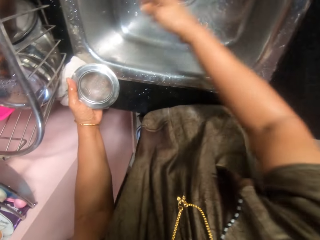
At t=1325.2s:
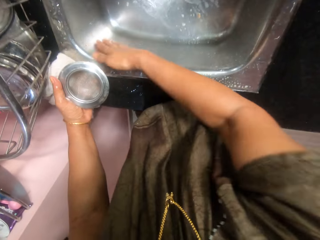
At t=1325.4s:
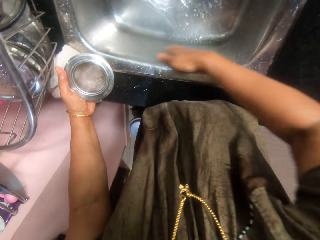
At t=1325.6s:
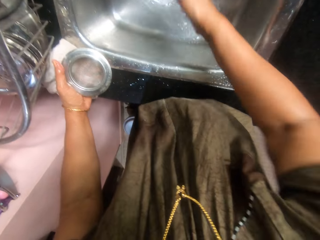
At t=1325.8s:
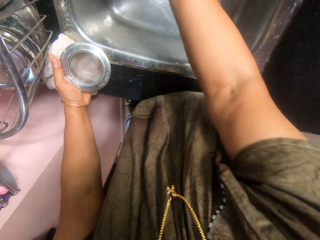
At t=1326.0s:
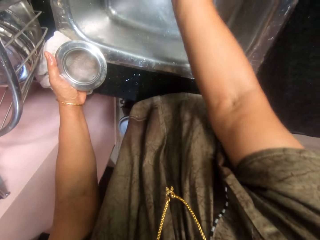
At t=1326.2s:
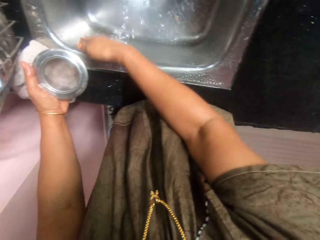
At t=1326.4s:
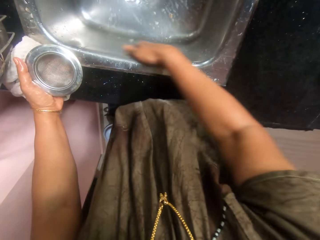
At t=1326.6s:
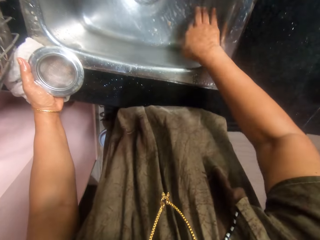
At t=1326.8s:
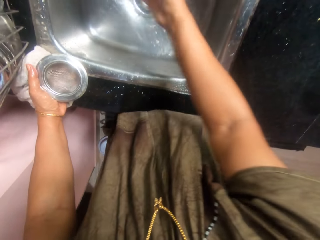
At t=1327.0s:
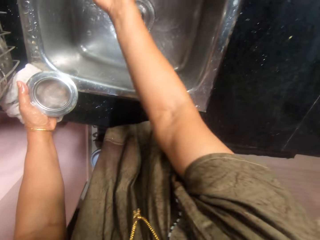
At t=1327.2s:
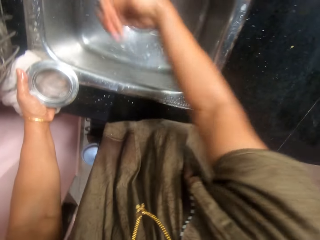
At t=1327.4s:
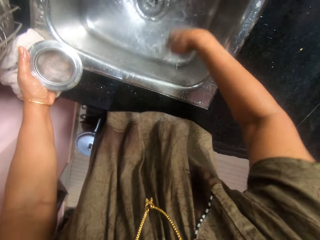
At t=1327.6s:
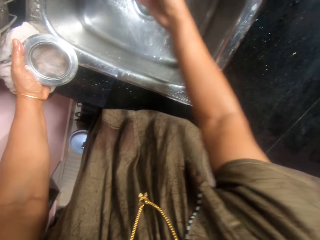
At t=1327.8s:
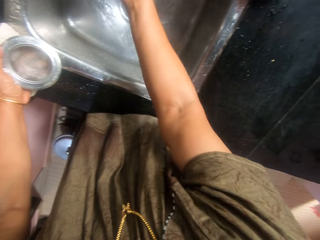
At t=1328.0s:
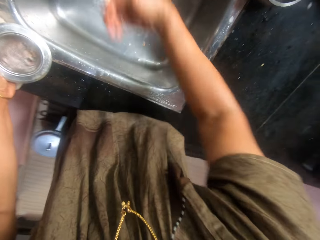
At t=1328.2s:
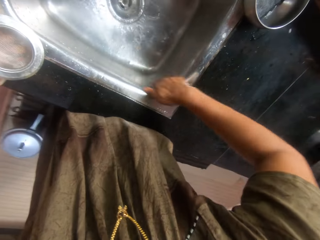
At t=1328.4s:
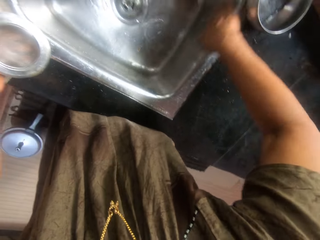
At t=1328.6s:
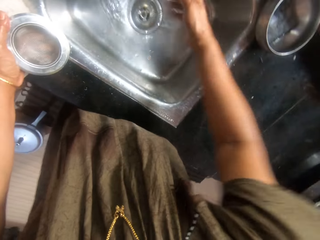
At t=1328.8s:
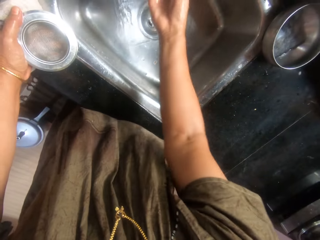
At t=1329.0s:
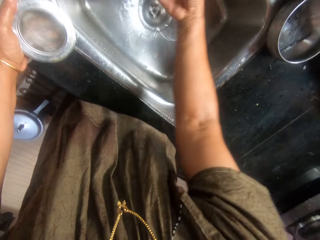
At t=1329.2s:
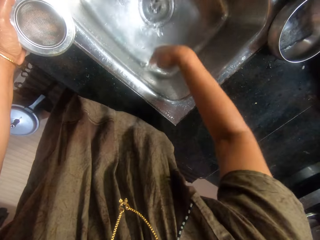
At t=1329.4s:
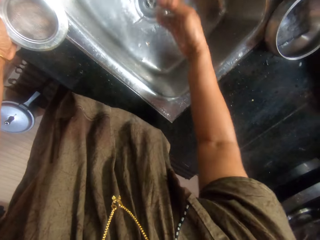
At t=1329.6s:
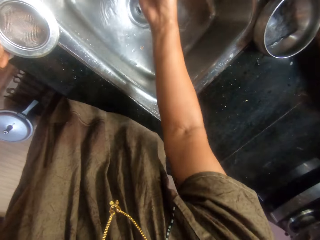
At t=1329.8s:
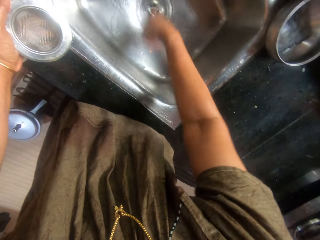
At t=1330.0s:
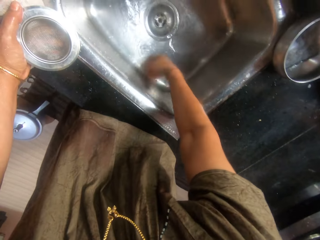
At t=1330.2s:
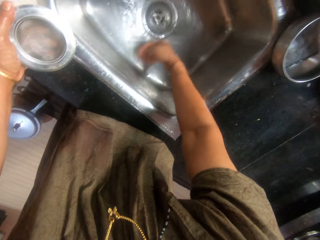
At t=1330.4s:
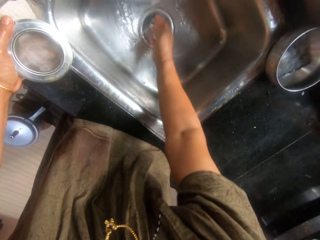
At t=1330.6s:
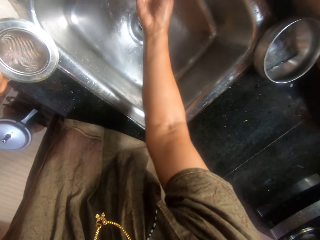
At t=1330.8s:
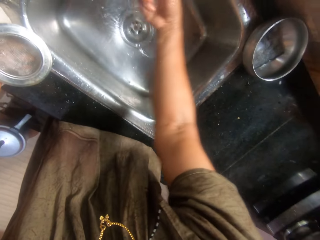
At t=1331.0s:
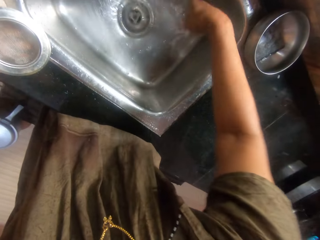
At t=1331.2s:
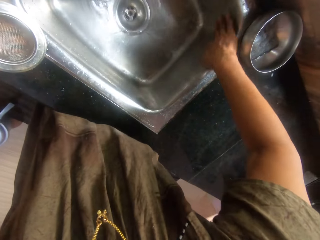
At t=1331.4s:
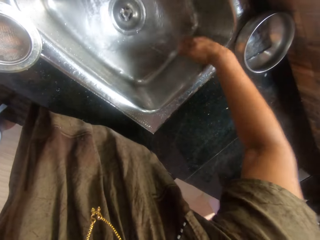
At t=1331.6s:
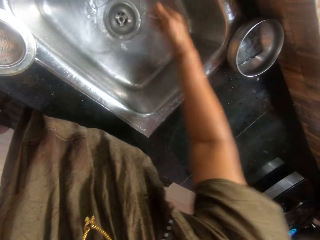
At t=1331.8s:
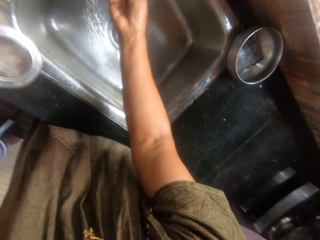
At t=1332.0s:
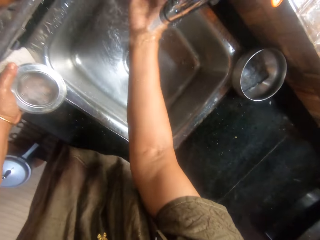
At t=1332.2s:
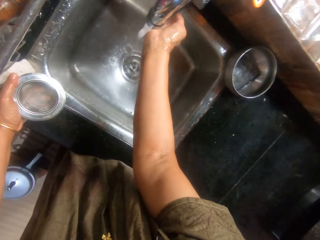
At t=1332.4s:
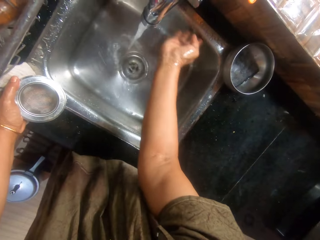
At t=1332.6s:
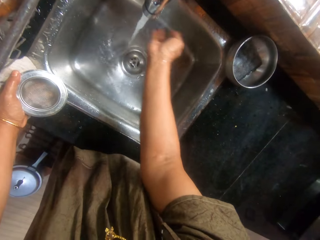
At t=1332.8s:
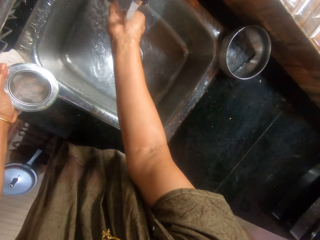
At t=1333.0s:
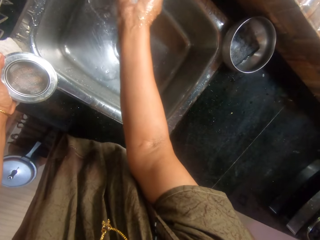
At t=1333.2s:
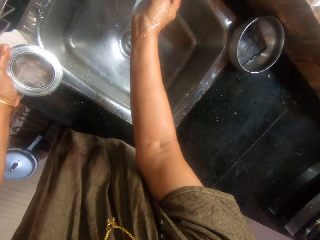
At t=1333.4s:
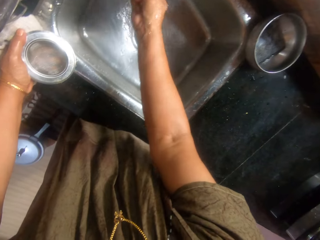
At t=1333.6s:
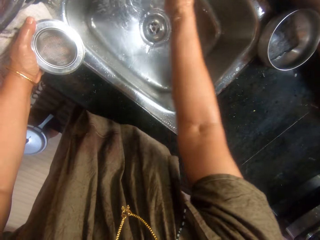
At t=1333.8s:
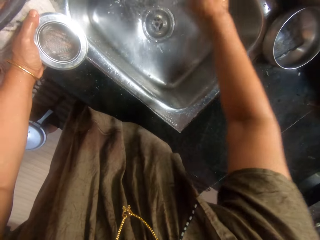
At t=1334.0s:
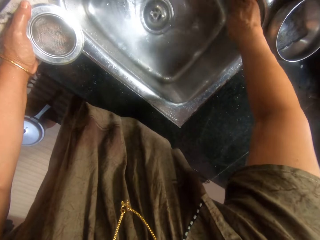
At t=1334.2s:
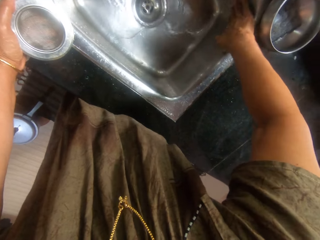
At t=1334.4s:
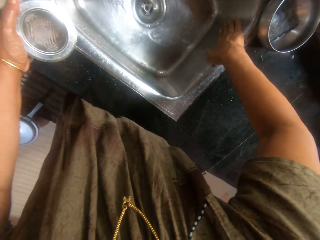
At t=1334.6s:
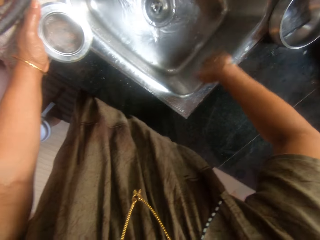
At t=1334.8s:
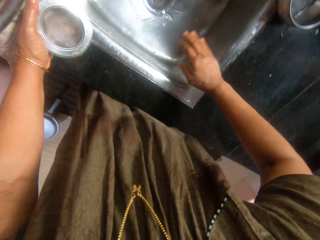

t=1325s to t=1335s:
The camera wearer rinses the sink with her right hand.

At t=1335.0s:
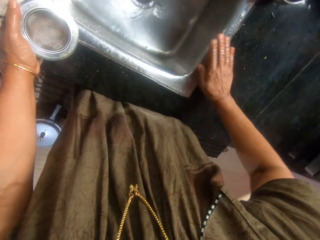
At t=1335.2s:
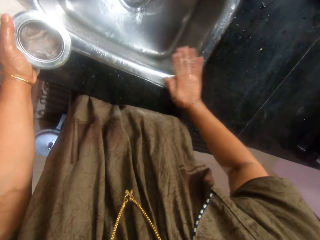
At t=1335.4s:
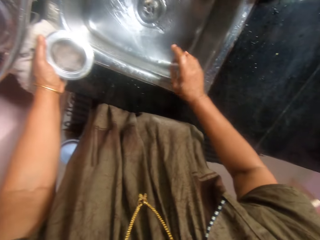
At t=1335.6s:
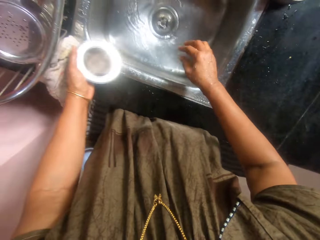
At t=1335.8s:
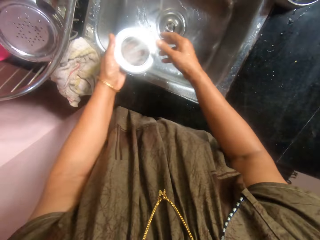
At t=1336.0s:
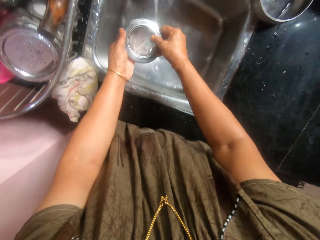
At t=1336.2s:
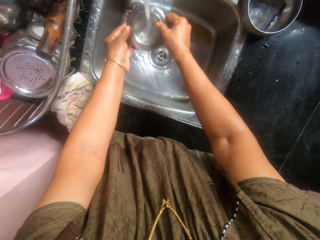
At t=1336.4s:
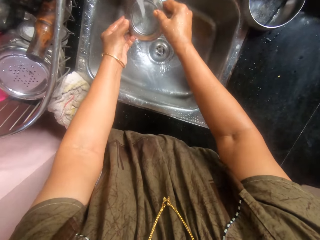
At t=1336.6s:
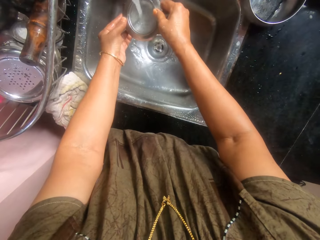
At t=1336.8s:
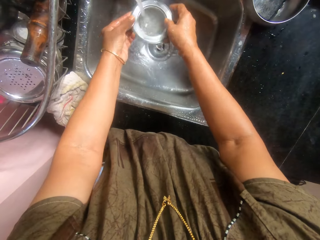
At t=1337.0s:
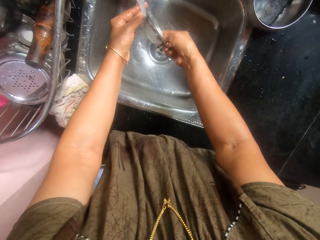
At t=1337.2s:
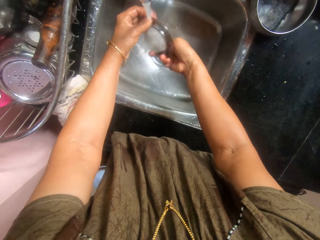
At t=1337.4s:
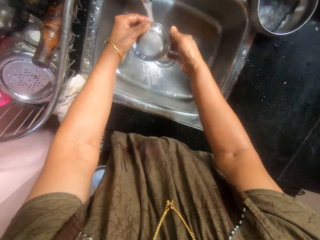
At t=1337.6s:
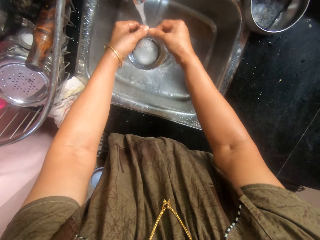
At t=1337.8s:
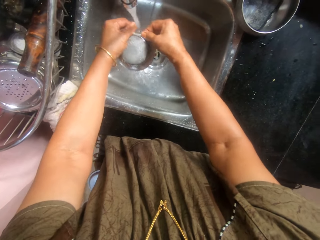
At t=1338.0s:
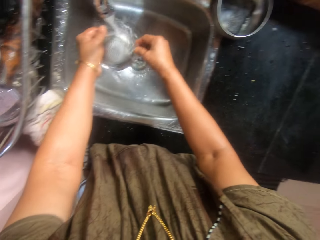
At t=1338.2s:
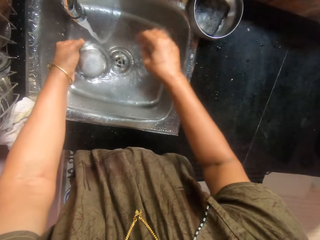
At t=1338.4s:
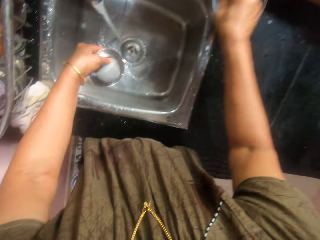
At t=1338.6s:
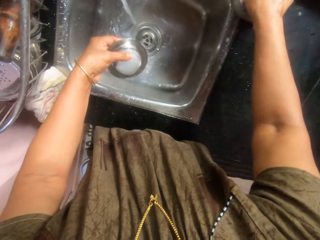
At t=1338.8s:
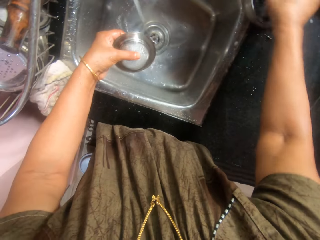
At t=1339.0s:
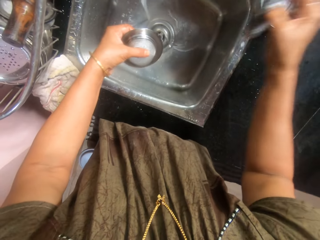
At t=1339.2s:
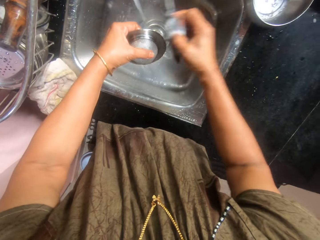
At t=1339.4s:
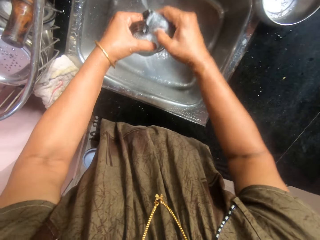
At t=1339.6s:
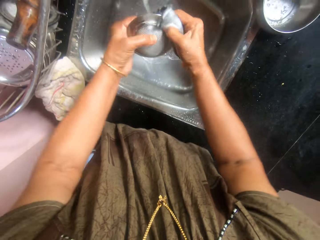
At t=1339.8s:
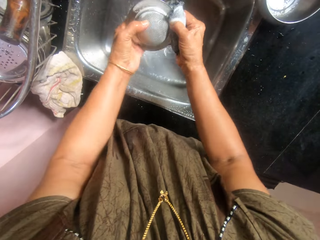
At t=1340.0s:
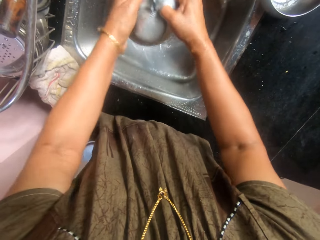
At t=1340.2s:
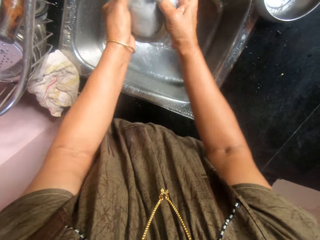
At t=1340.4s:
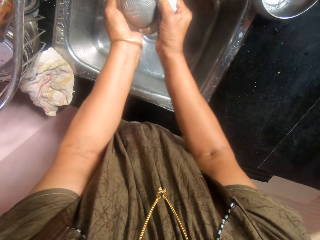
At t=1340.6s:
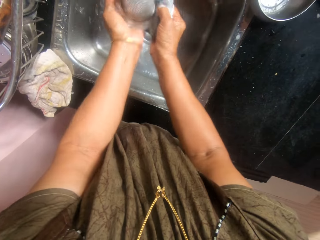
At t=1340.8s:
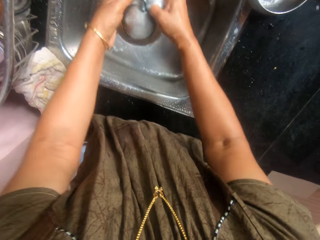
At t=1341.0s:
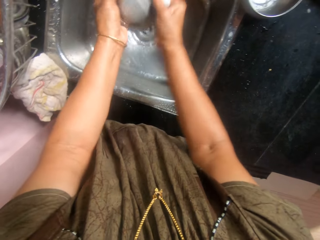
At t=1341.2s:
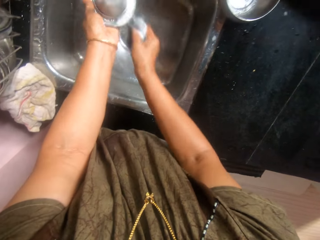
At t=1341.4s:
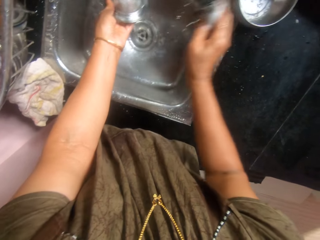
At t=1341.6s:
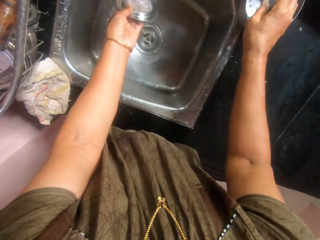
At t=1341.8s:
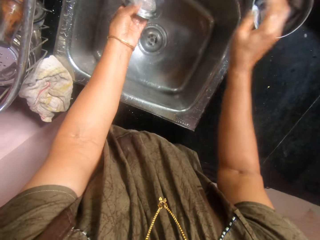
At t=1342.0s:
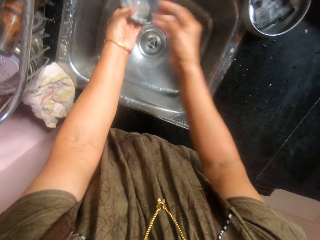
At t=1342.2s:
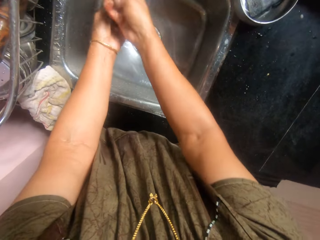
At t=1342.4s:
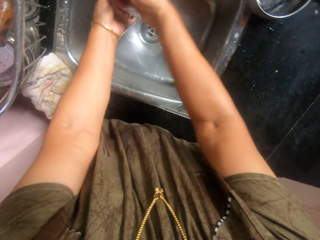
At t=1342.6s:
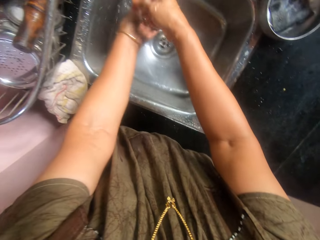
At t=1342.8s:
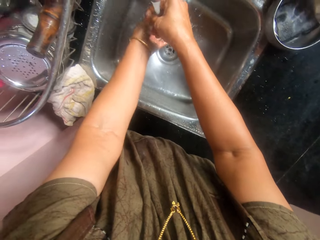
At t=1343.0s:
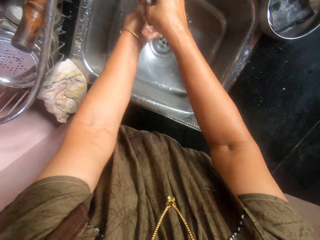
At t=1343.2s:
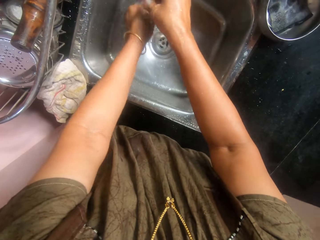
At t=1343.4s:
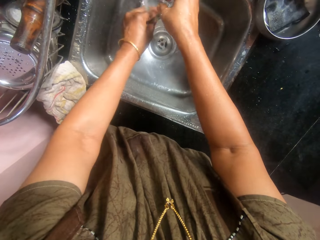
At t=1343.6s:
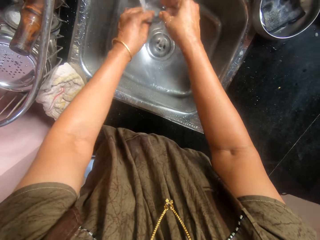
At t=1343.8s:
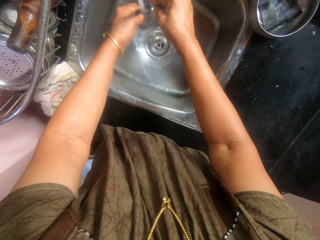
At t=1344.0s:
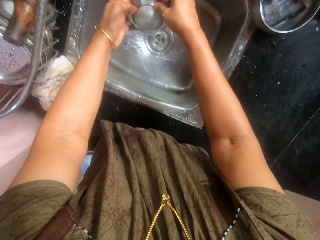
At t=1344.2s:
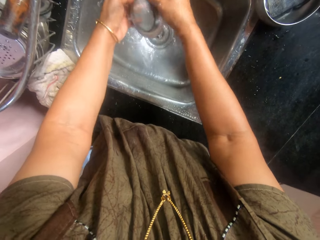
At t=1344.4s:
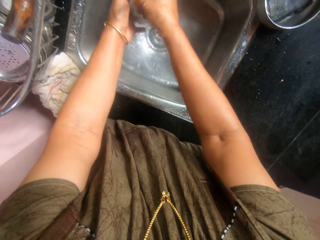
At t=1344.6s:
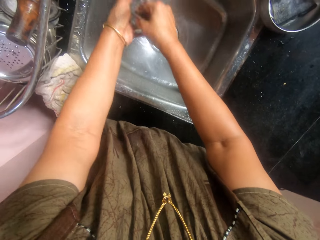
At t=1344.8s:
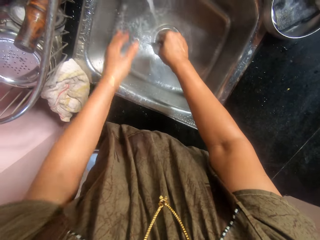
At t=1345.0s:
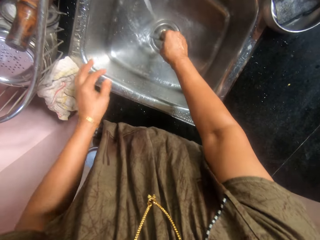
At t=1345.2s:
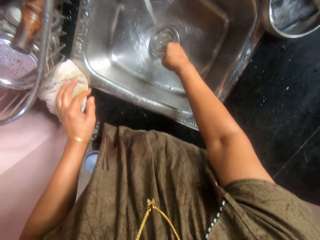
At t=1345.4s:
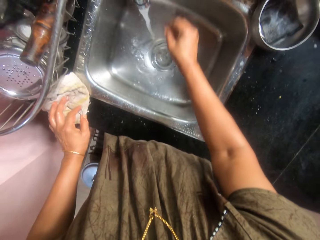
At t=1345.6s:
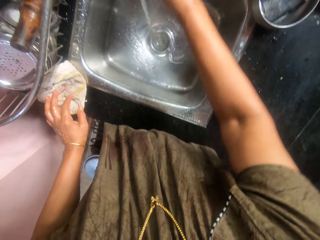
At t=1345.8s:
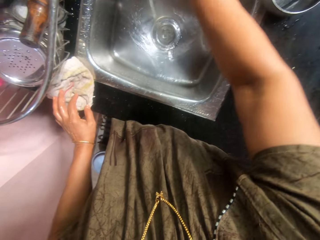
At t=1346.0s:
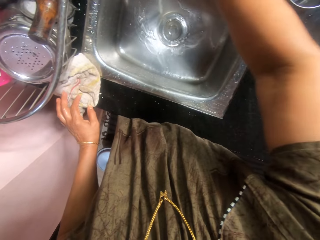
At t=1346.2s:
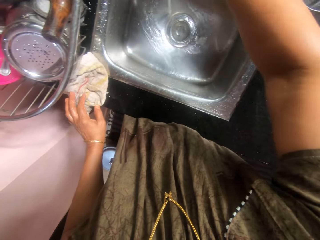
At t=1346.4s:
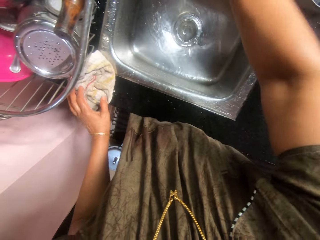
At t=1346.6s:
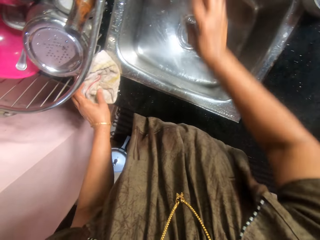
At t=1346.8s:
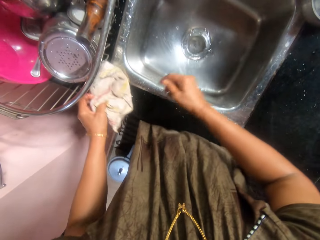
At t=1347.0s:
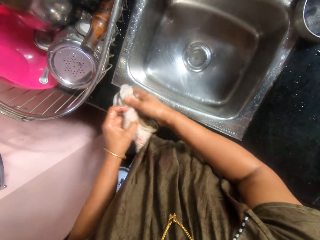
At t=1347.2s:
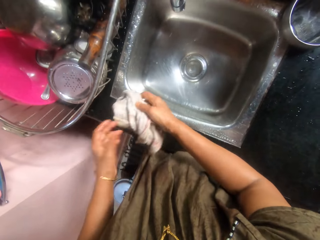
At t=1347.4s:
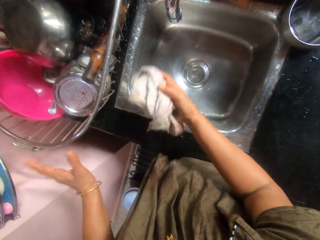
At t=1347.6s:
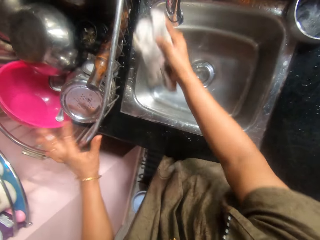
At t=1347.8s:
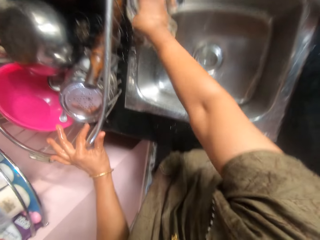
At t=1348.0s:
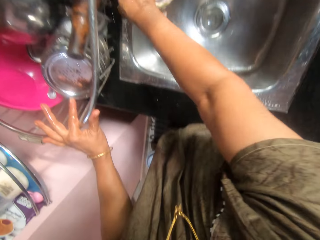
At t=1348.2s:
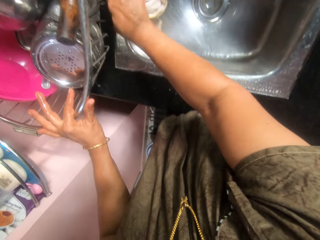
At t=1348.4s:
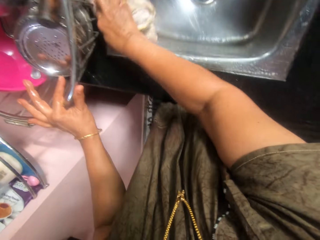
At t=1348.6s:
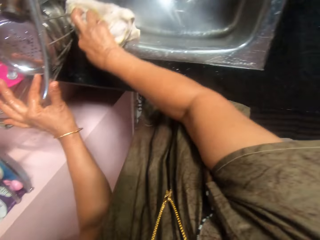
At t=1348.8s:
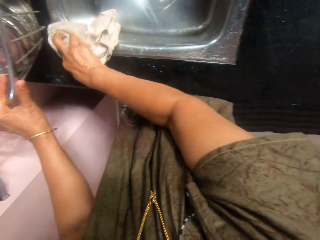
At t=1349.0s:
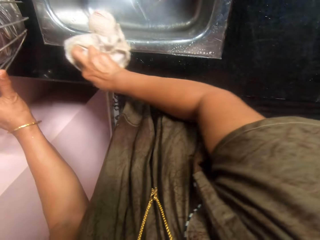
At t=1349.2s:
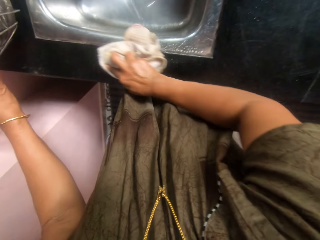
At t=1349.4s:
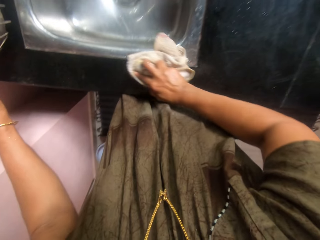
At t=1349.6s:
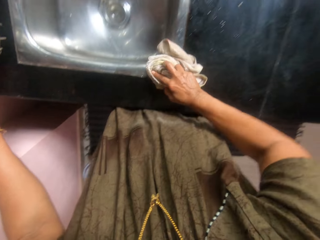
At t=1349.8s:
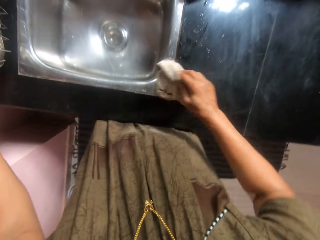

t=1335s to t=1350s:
The camera wearer rinses the sink sieve under the tap. She picks up the sponge in the bowl with her right hand. She washes the sink sieve under the tap with the sponge. She places the sponge in the bowl with her right hand. She rinses her right hand under the tap. She rinses the sink sieve under the tap. She drops the sink sieve back in the sink. She turns off the tap with her right hand. She picks up a napkin by the sink with her hands. She cleans the sides of the sink with the napkin. She places her left hand on the kitchen rack.
